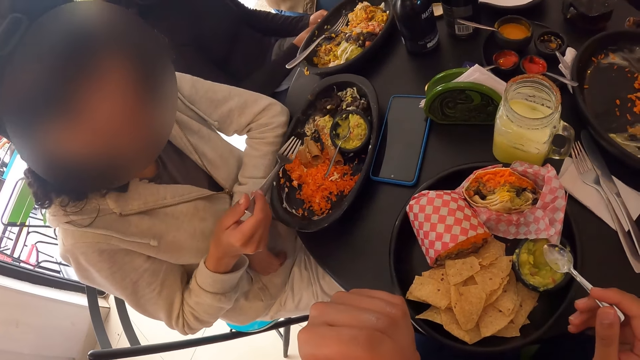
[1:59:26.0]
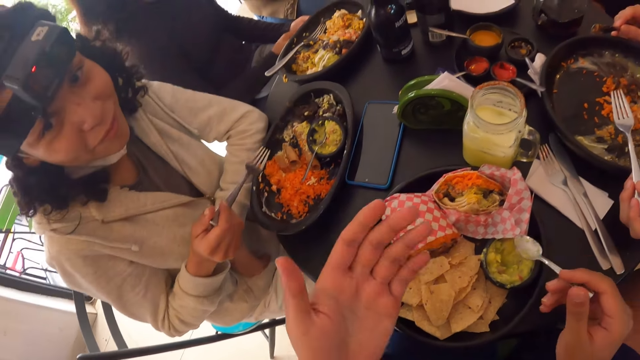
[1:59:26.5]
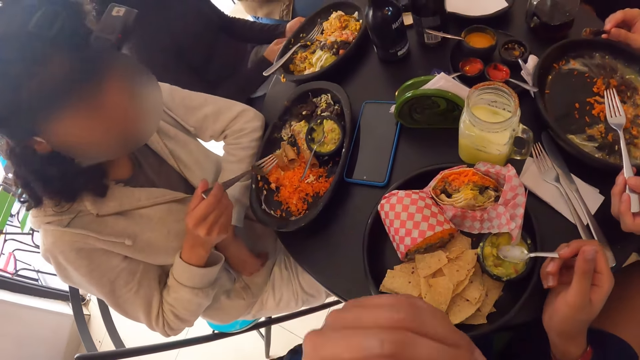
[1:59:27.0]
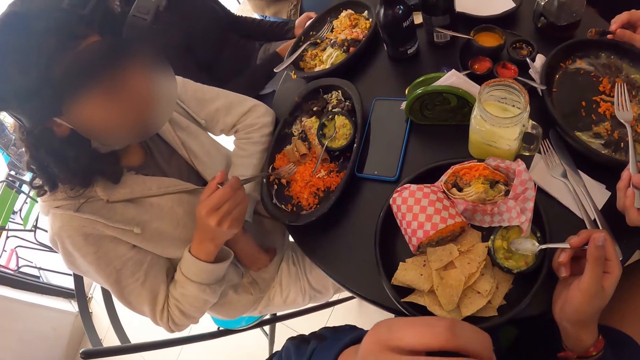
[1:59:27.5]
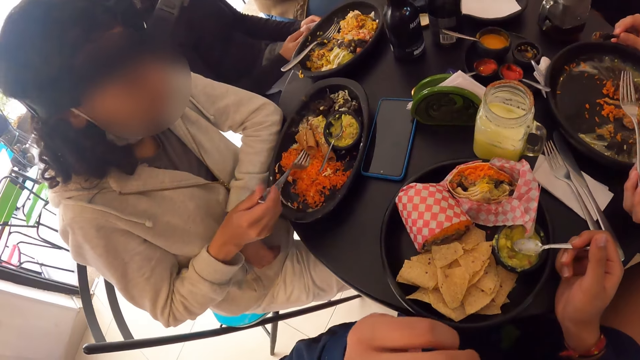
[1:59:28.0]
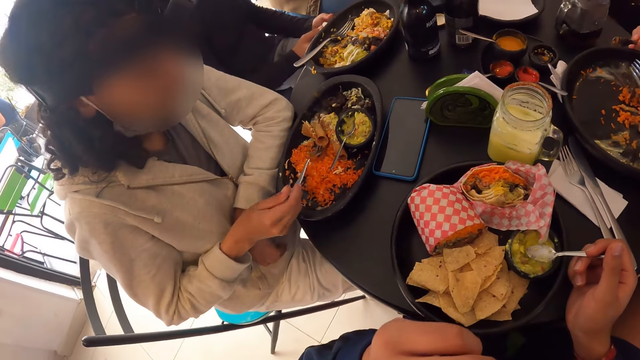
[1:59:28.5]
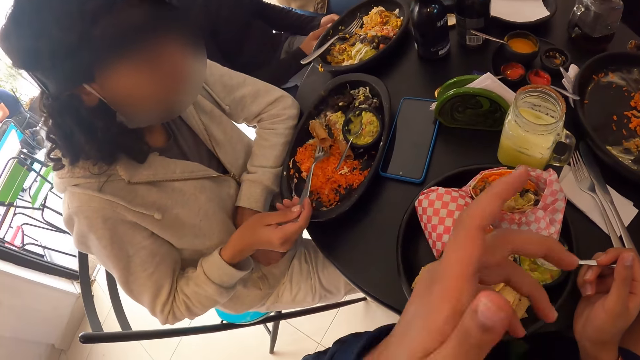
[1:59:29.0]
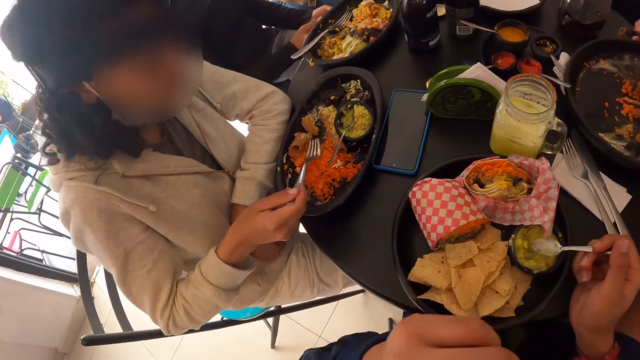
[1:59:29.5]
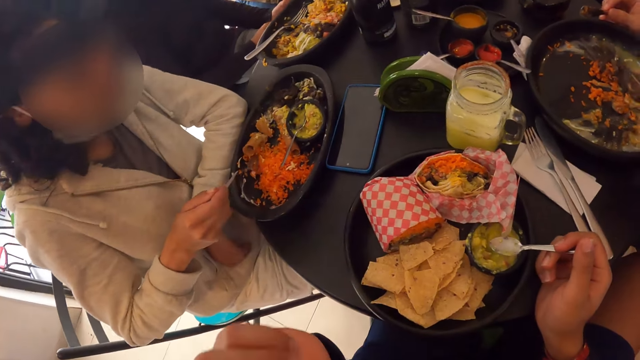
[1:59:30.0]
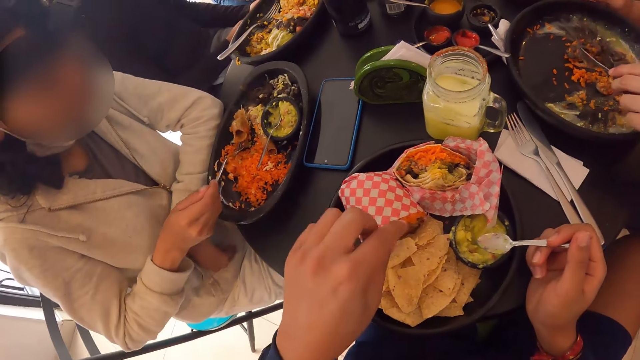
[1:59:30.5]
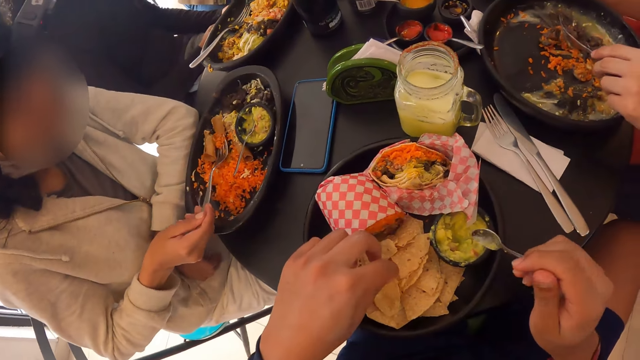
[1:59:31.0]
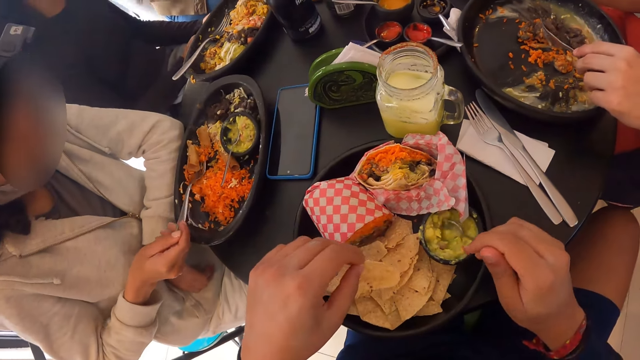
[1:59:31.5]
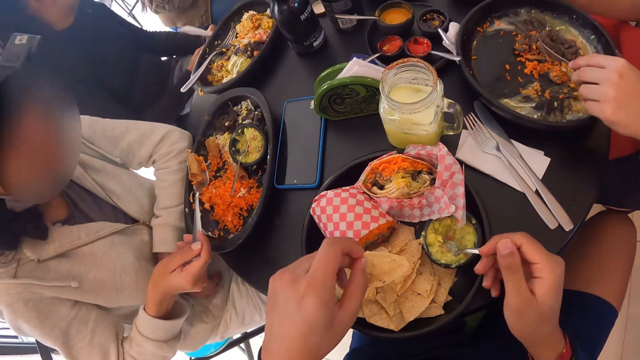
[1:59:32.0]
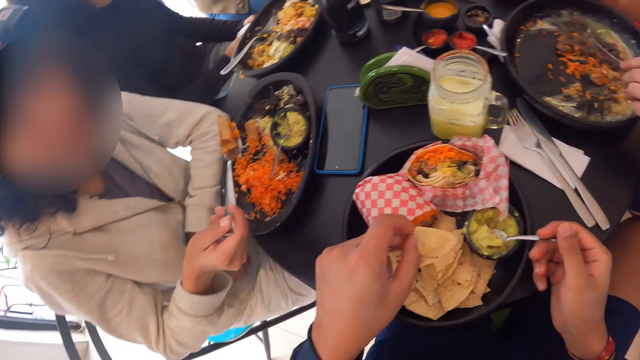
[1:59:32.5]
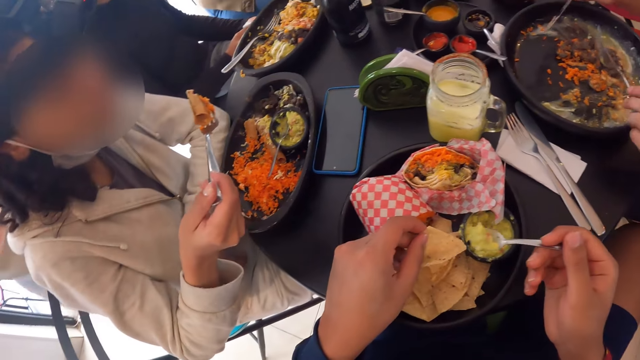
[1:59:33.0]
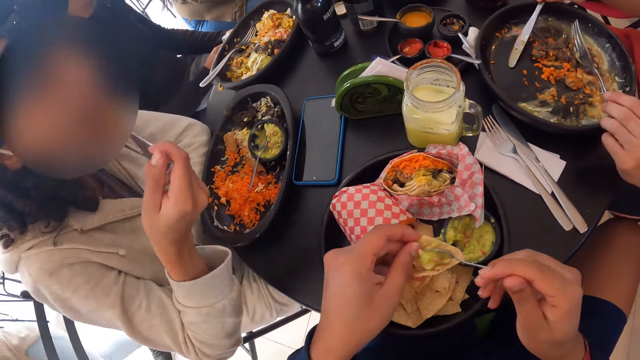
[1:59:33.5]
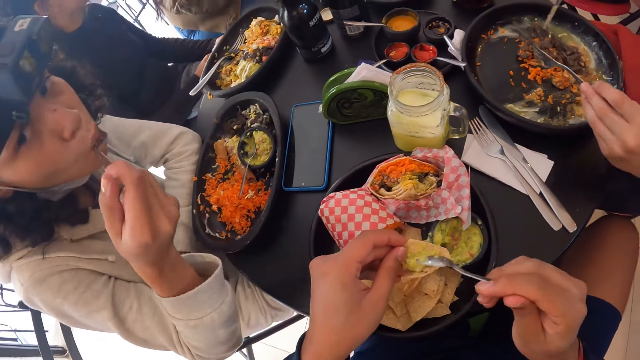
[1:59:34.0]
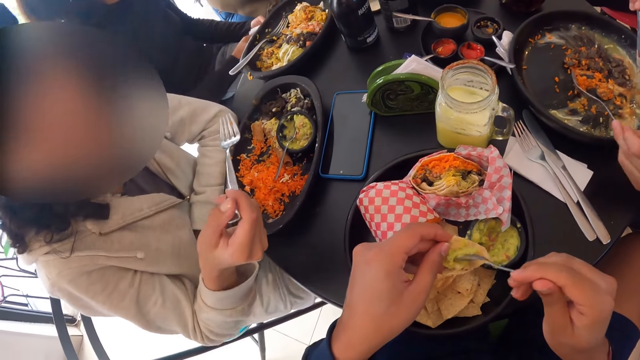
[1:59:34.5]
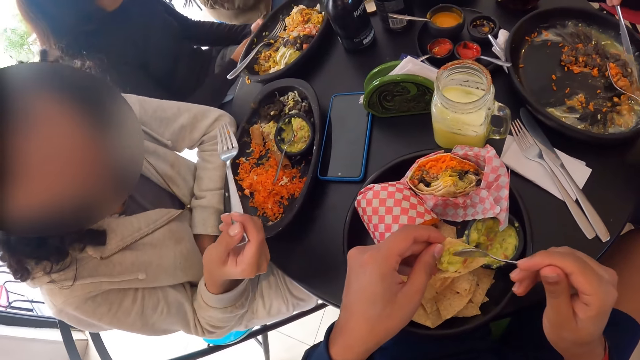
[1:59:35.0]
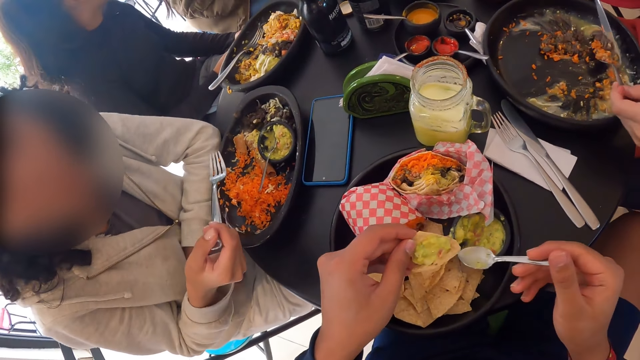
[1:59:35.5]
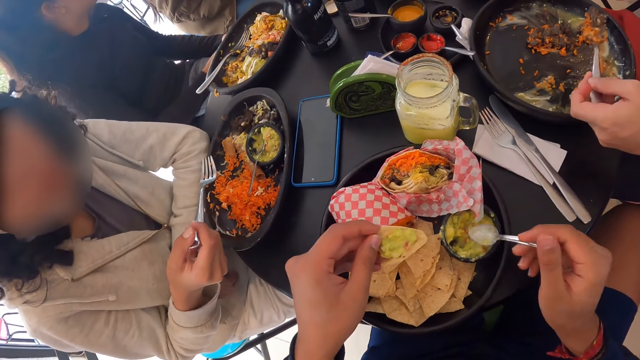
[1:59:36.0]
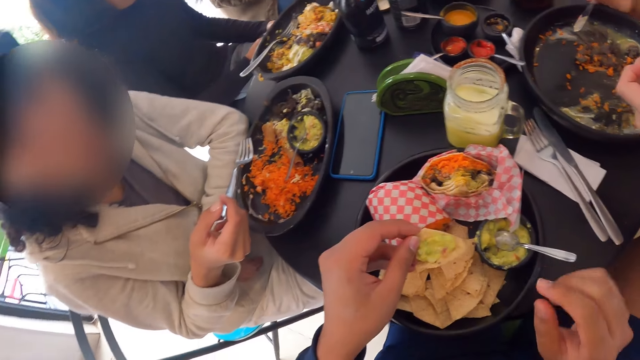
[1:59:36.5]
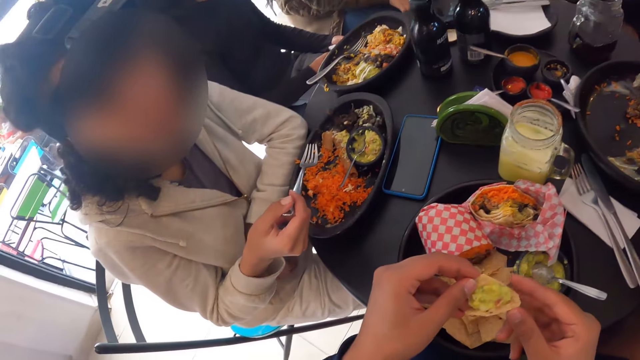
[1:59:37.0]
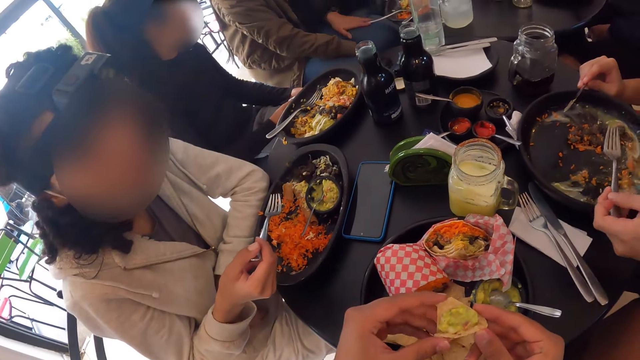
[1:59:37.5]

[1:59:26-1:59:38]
The camera wearer looks around. He takes a potato chip from the plate on the table with his left hand. A woman takes Chinese rice and beef from the plate of food with the fork in her right hand. The camera wearer takes avocado spread from the plate on the table with the spoon in his right hand. He puts the avocado spread on the potato chip in his left hand with the spoon in his right hand. The woman puts the Chinese rice and beef into her mouth with the fork in her right hand. A man takes Chinese rice and samosa from the plate on the table with the fork in his left hand. The camera wearer drops the spoon into the plate of avocado spread with his right hand.

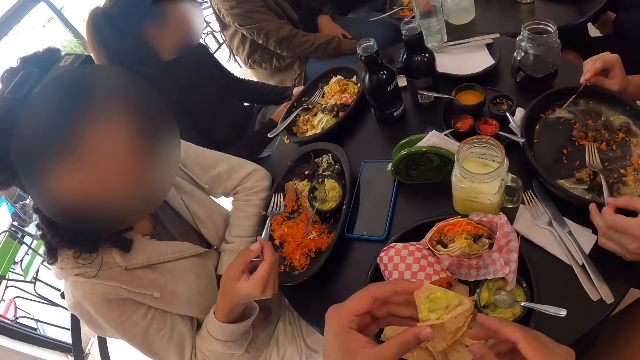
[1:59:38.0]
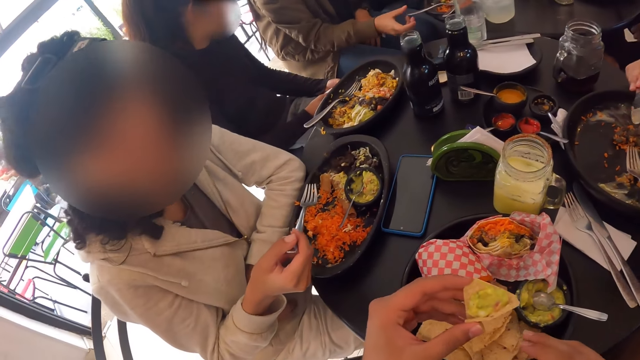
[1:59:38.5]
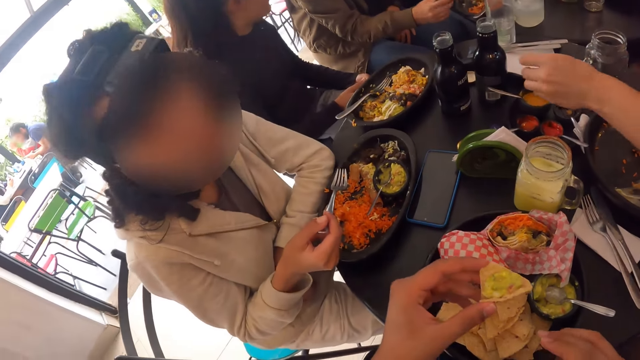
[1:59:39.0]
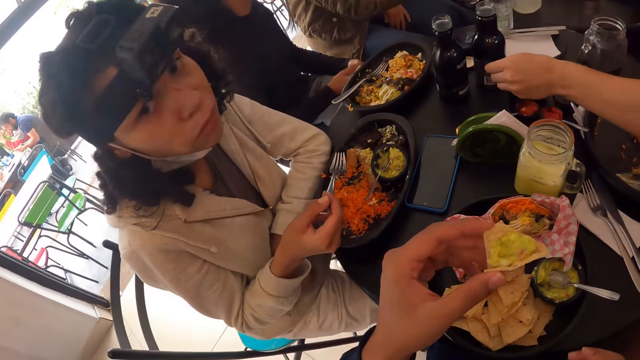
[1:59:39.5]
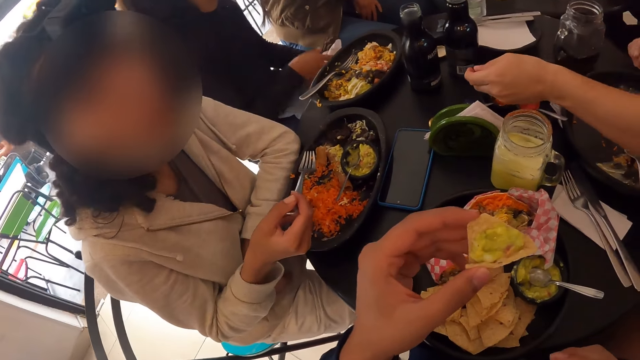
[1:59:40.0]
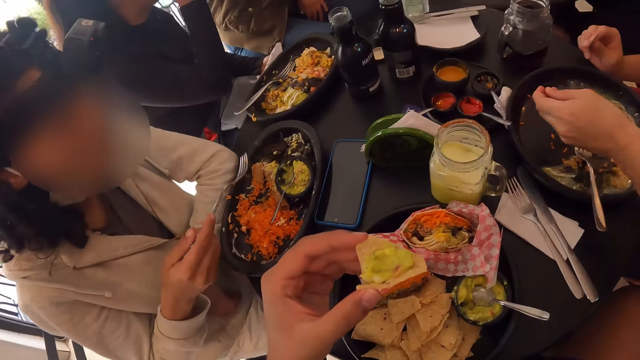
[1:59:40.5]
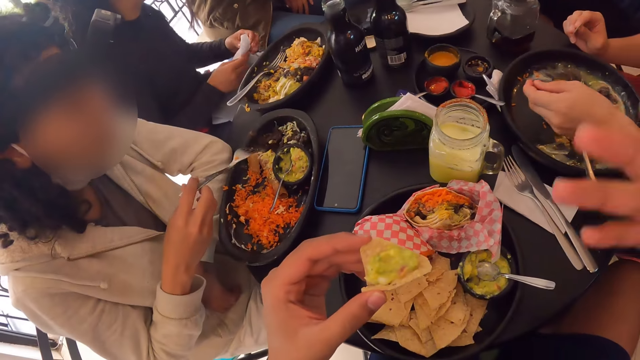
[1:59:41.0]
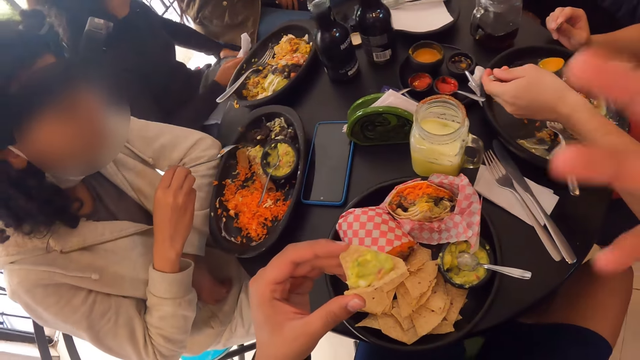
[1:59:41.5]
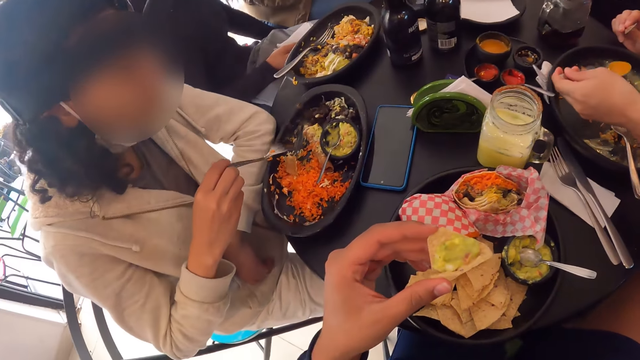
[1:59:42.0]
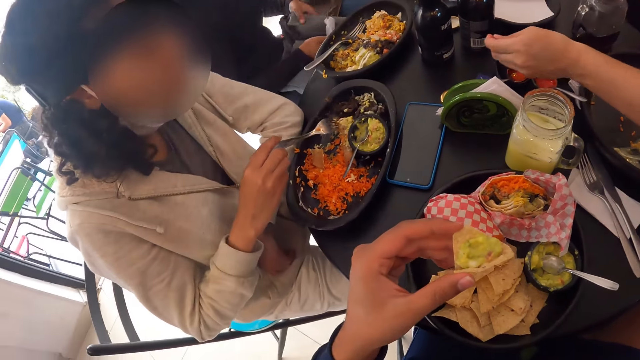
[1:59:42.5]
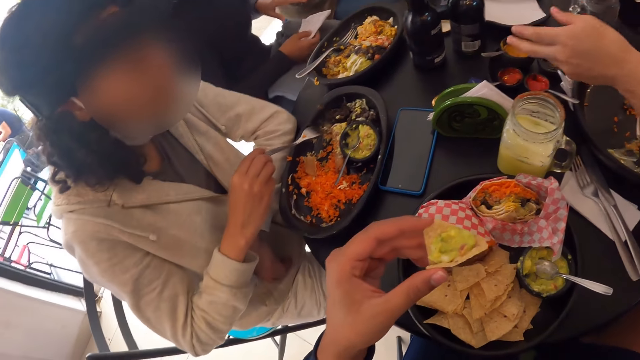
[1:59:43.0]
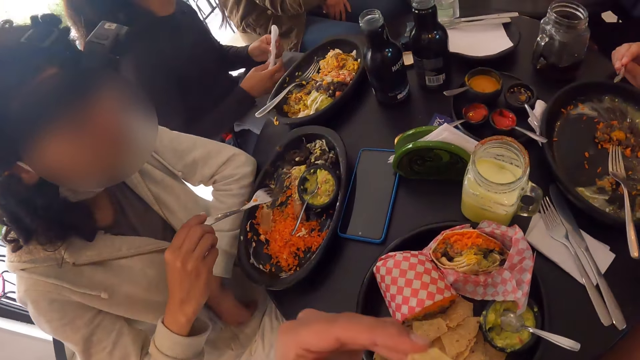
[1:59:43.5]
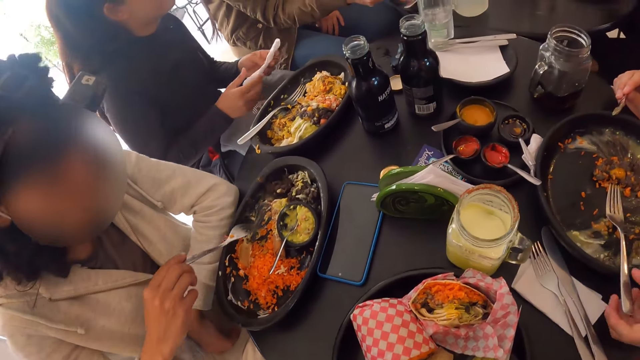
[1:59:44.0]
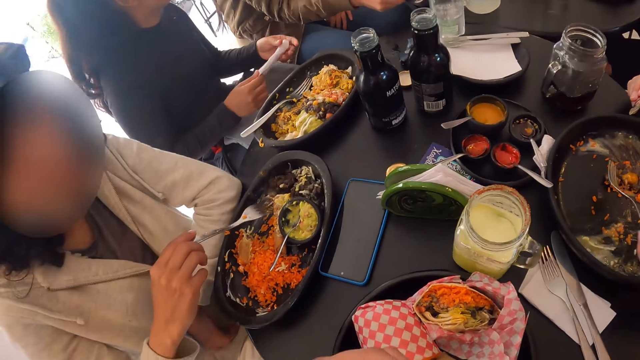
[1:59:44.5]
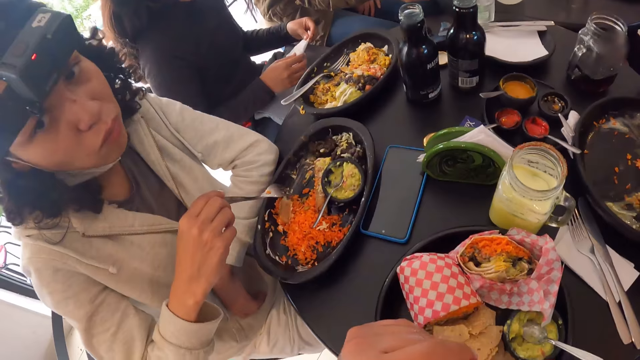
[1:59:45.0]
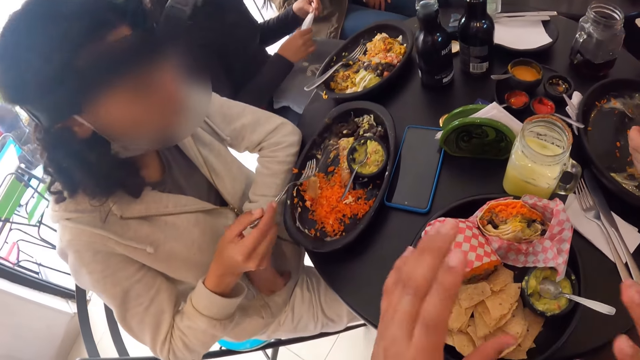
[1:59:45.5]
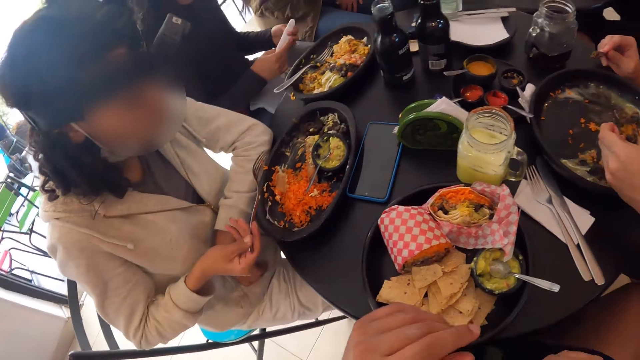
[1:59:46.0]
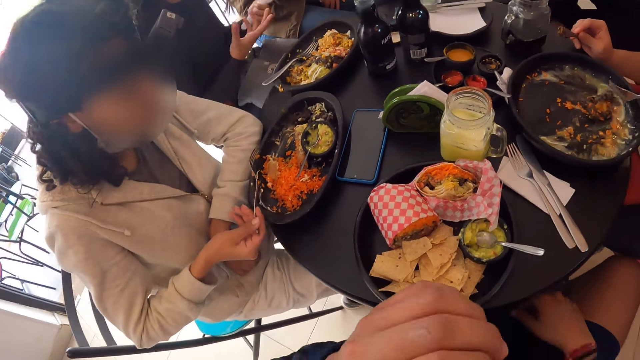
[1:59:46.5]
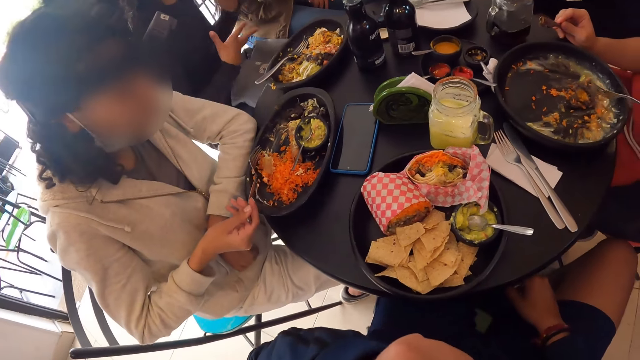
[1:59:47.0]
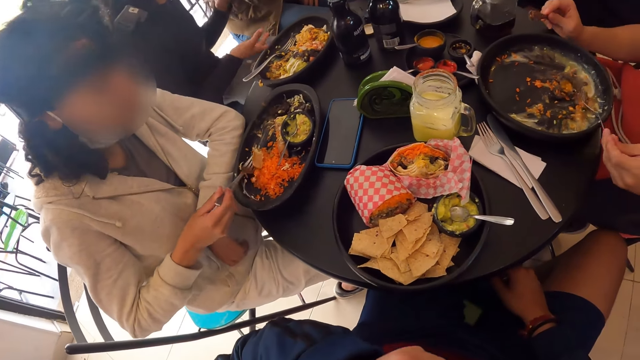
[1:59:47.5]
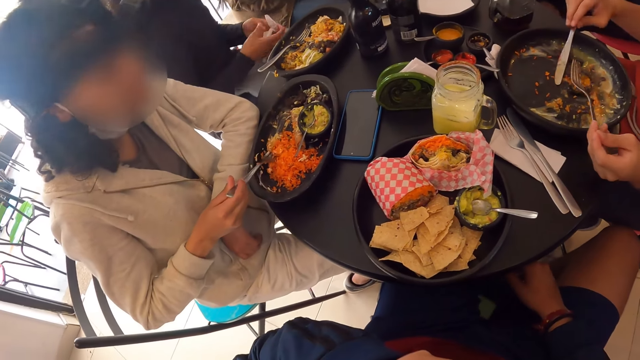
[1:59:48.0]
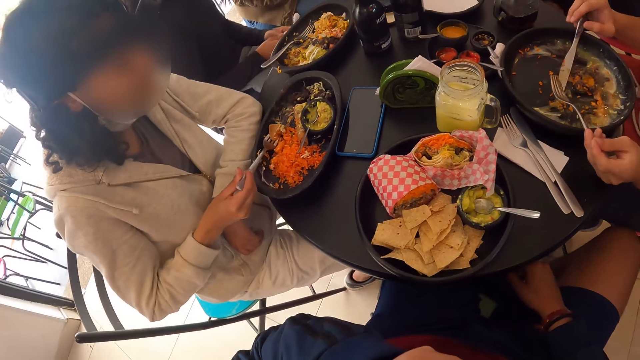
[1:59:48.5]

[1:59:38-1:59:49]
The man drops the fork in his left hand into the plate on the table. The camera wearer looks around. The man takes sauce from the plate of sauce on the table with a spoon in his left hand. He pours the sauce into the plate of food on the table with the spoon in his left hand. He puts the spoon in his left hand into the plate of sauce on the table. The camera wearer eats bread. They look around. The woman takes Chinese rice and beef from the plate of food on the table with the fork in her right hand. The man drops the knife in his right hand into the plate on the table.
